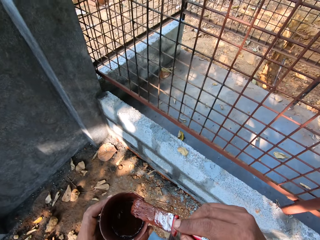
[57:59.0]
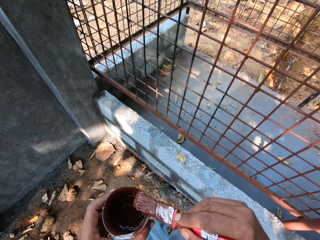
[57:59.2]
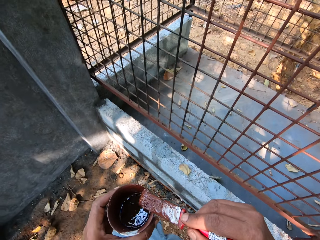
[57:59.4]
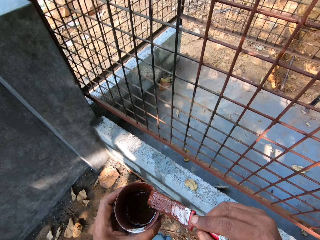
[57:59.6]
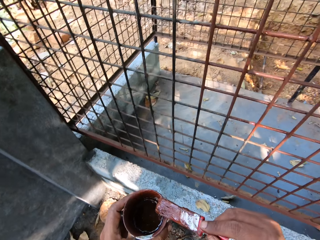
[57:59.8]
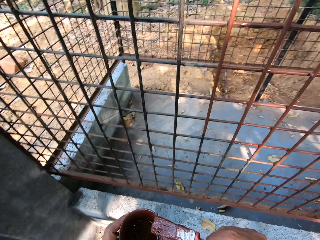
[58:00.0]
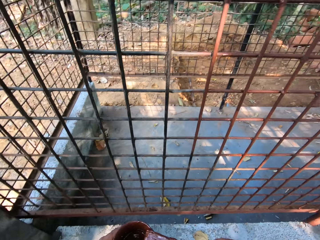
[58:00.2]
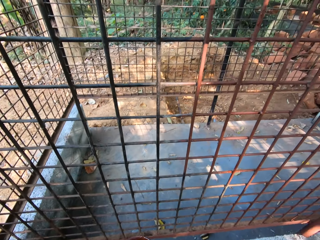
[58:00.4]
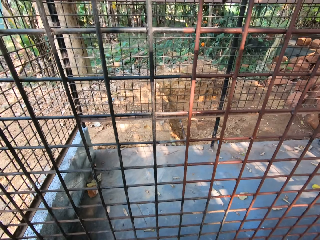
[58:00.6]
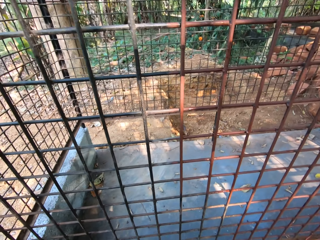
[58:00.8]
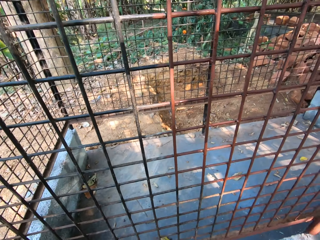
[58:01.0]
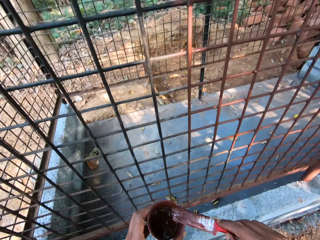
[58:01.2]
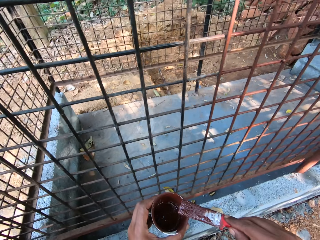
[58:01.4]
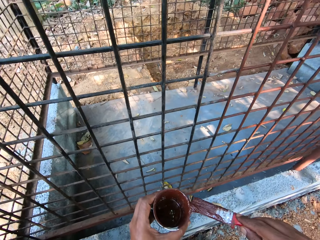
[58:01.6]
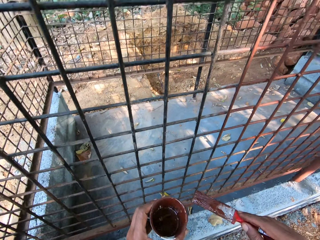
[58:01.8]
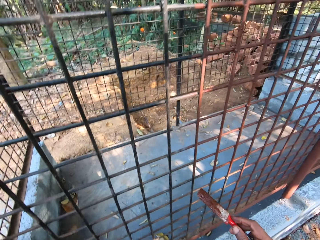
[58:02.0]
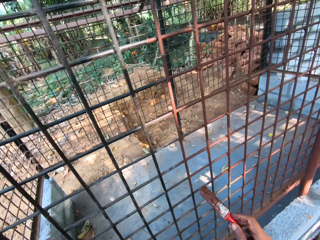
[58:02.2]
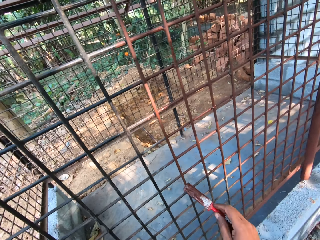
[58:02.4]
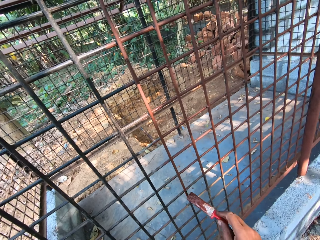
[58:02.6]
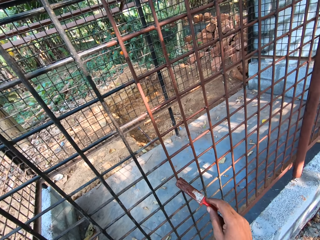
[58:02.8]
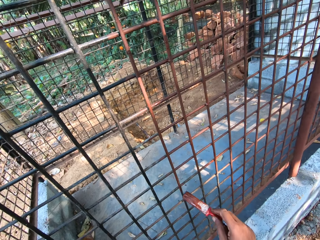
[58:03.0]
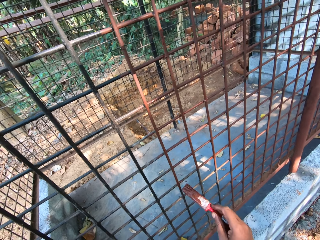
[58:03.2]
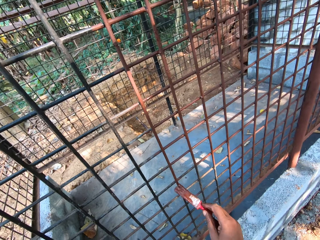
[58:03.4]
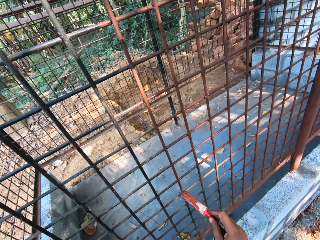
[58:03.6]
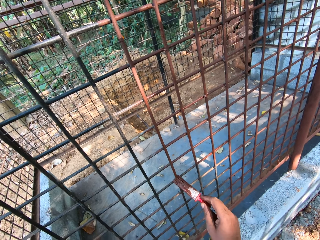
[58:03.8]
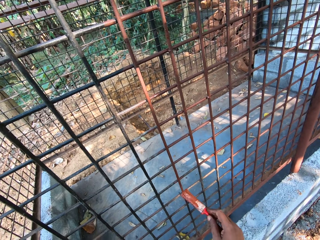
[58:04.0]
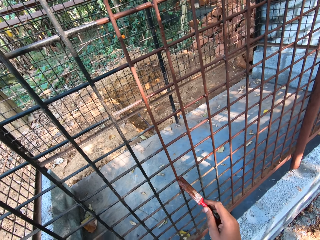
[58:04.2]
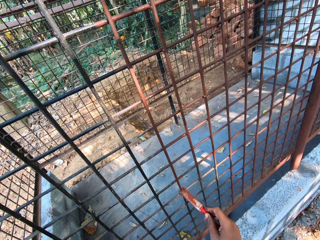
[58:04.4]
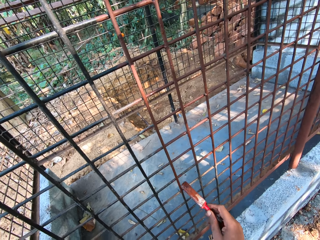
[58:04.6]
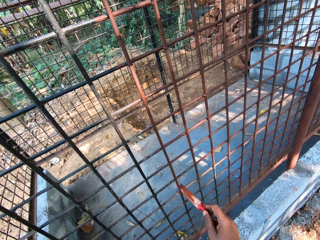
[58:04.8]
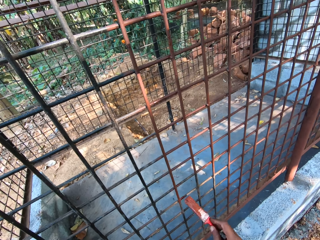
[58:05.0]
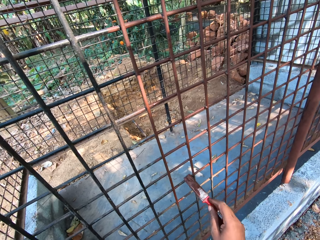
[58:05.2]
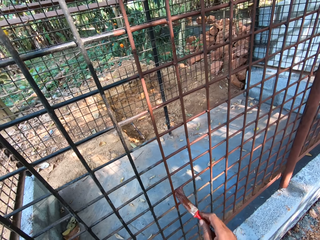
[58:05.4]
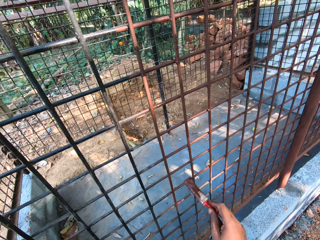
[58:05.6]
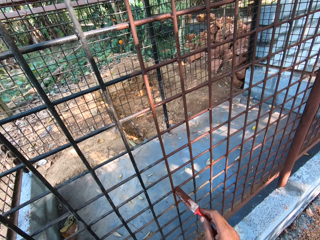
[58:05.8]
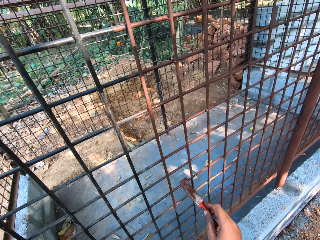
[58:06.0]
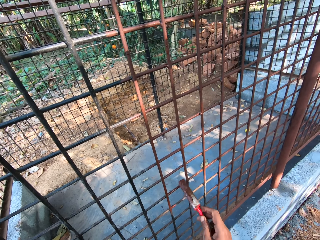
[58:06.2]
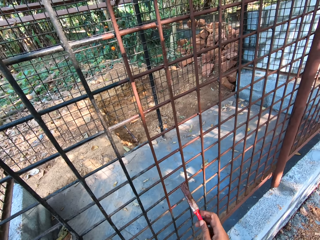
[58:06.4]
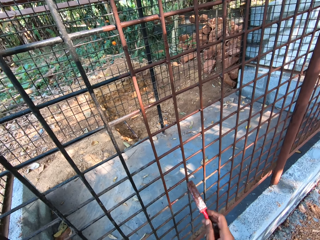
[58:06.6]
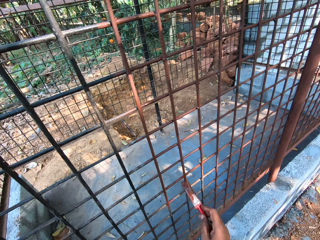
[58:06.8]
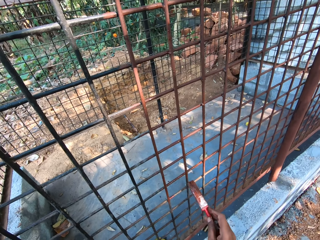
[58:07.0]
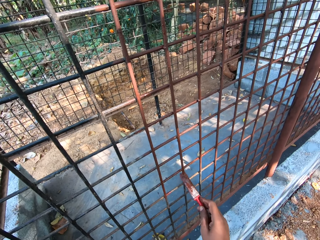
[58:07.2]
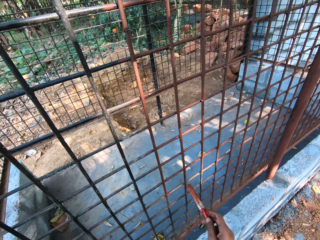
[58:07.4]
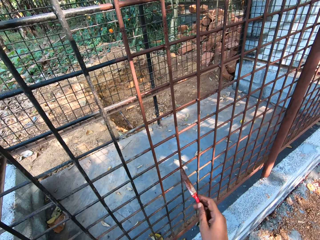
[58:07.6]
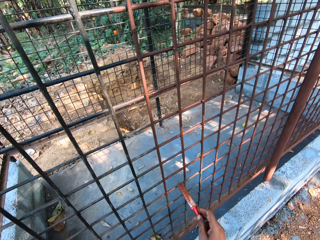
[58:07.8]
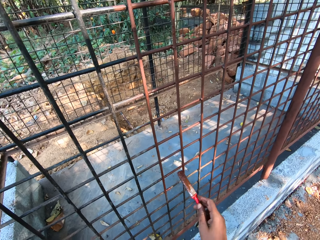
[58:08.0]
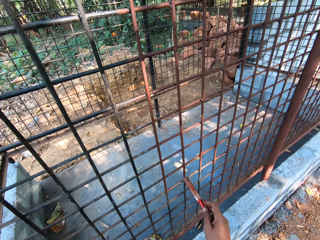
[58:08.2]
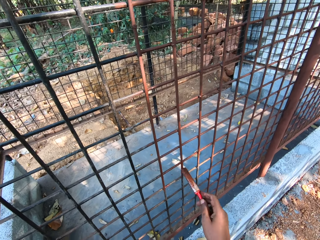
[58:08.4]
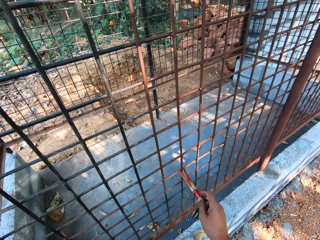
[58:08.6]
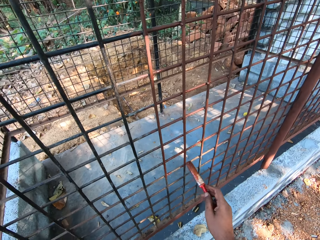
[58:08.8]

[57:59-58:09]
The camera wearer paints the cage with the paintbrush in his right hand.

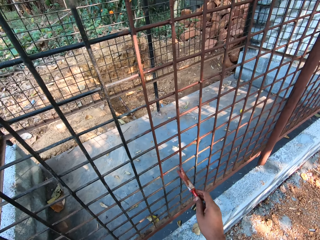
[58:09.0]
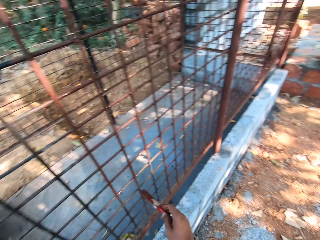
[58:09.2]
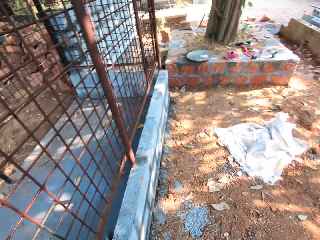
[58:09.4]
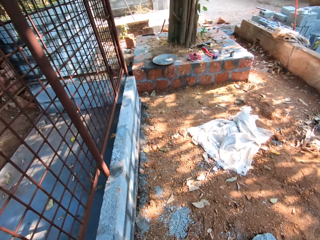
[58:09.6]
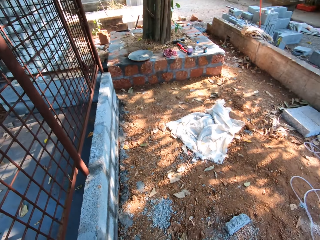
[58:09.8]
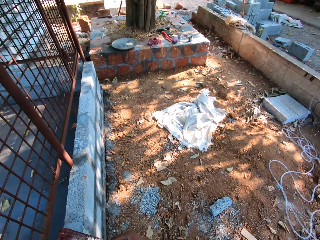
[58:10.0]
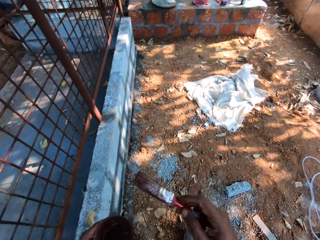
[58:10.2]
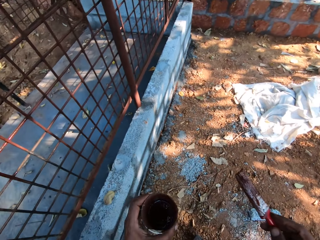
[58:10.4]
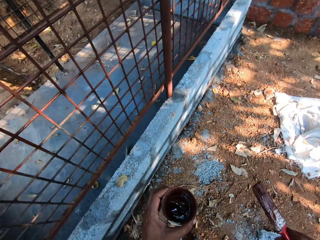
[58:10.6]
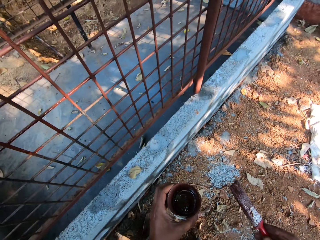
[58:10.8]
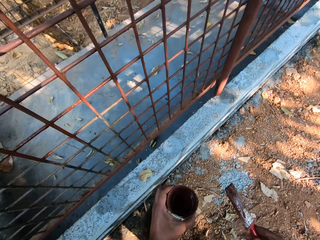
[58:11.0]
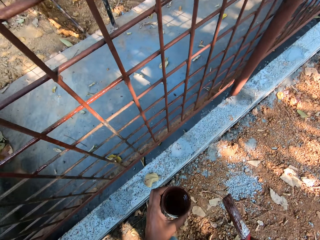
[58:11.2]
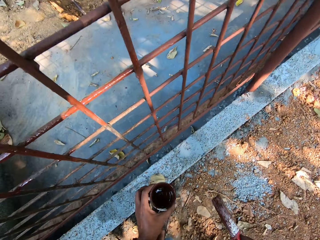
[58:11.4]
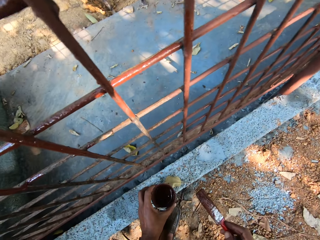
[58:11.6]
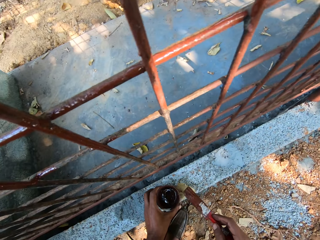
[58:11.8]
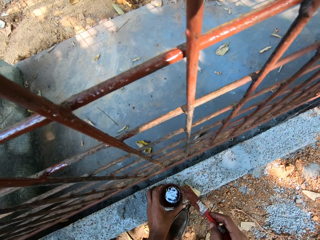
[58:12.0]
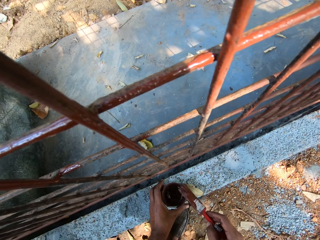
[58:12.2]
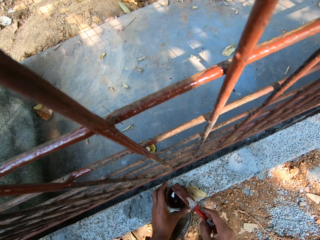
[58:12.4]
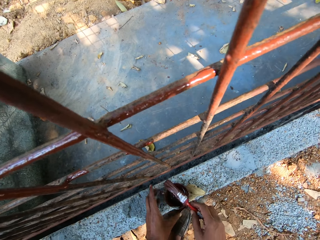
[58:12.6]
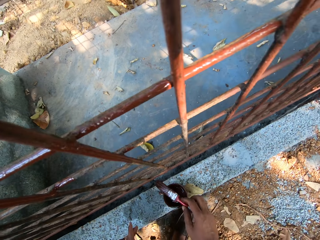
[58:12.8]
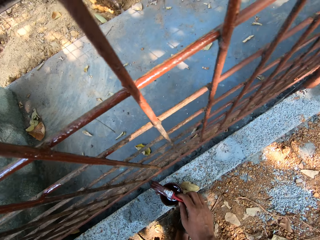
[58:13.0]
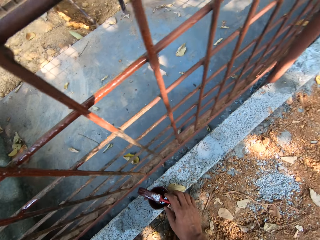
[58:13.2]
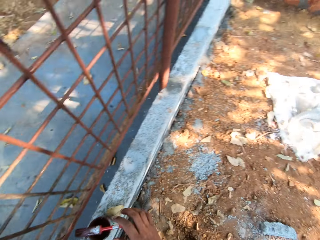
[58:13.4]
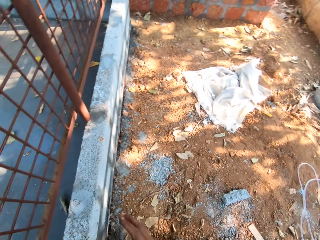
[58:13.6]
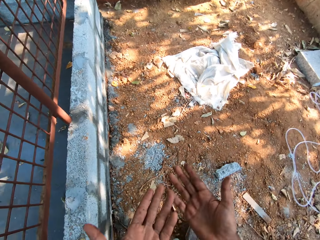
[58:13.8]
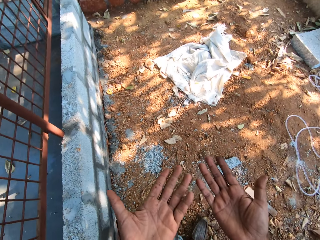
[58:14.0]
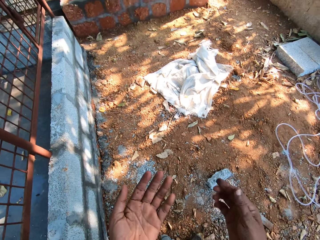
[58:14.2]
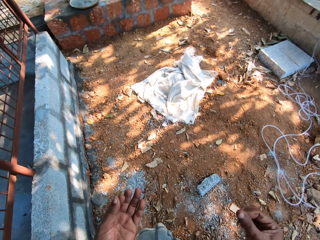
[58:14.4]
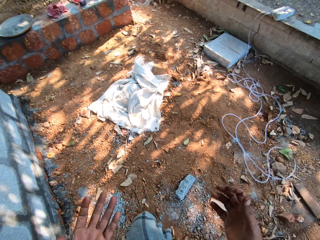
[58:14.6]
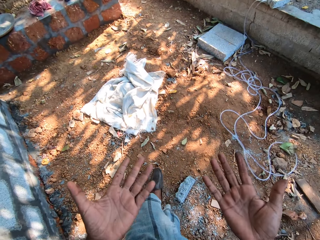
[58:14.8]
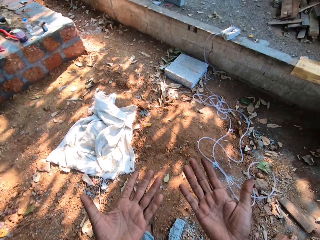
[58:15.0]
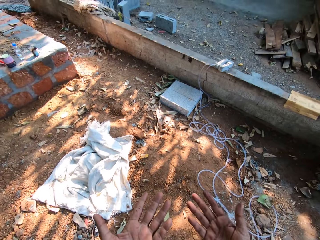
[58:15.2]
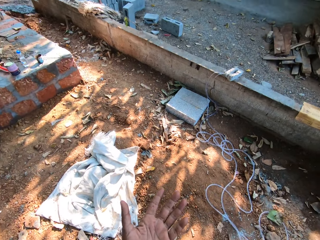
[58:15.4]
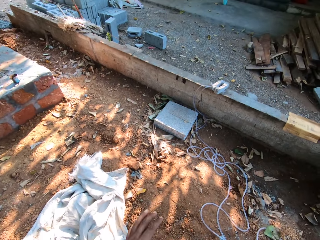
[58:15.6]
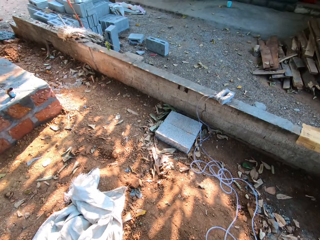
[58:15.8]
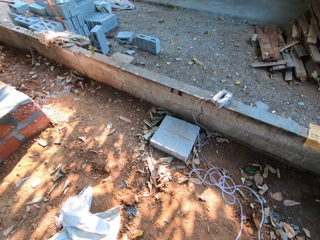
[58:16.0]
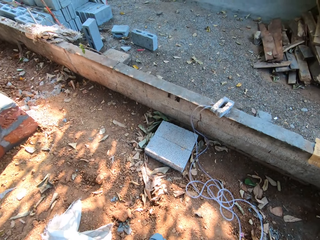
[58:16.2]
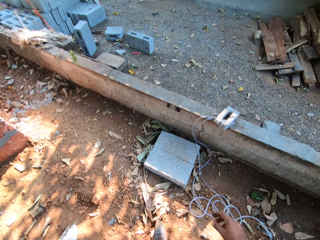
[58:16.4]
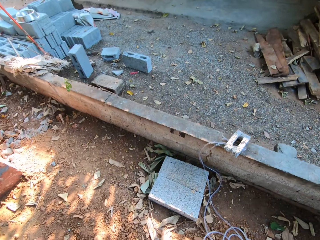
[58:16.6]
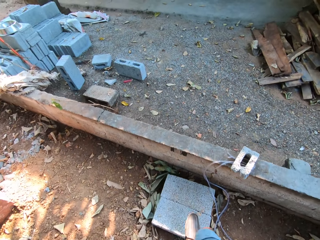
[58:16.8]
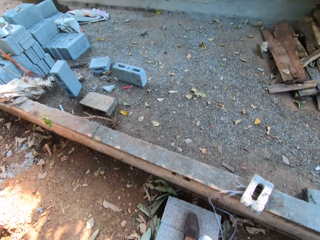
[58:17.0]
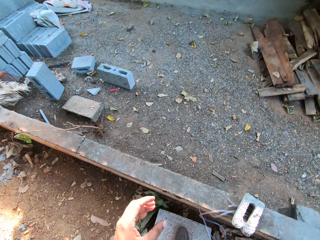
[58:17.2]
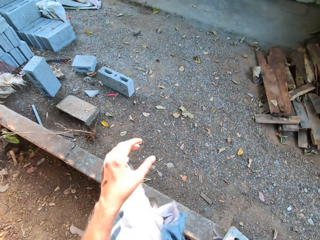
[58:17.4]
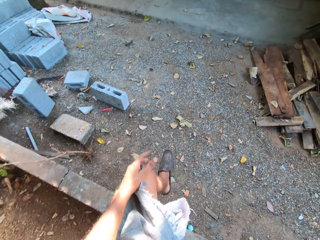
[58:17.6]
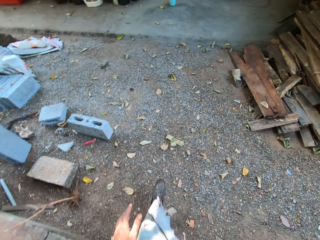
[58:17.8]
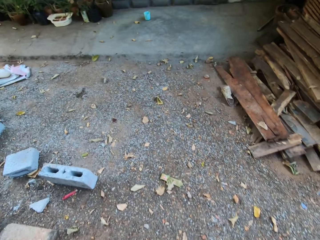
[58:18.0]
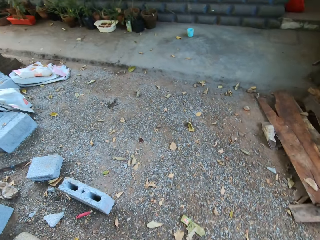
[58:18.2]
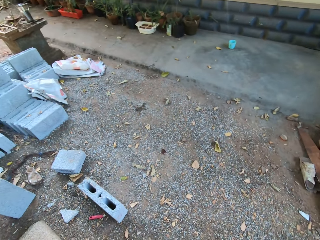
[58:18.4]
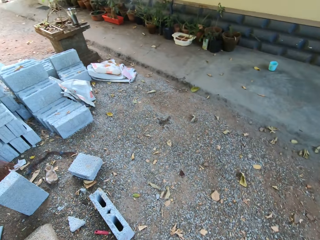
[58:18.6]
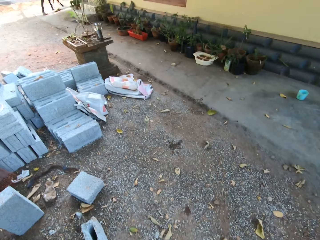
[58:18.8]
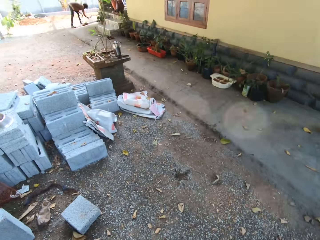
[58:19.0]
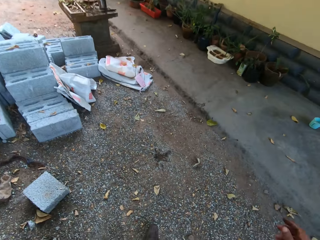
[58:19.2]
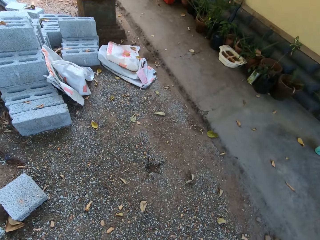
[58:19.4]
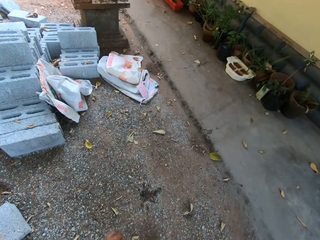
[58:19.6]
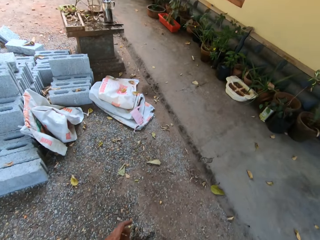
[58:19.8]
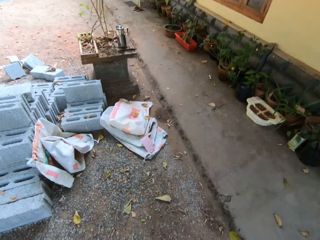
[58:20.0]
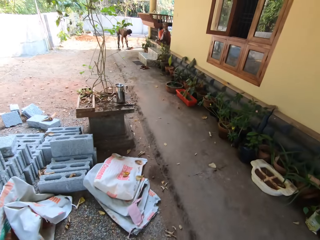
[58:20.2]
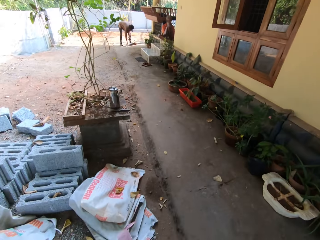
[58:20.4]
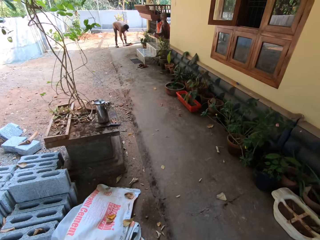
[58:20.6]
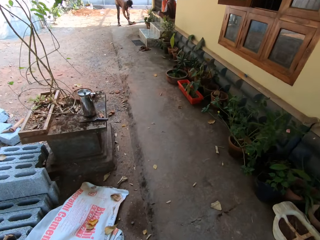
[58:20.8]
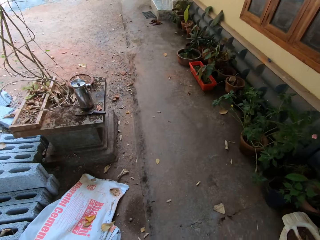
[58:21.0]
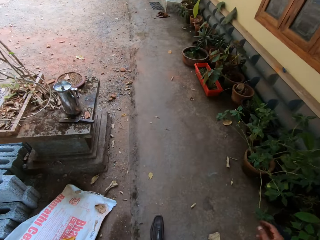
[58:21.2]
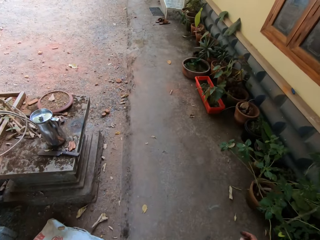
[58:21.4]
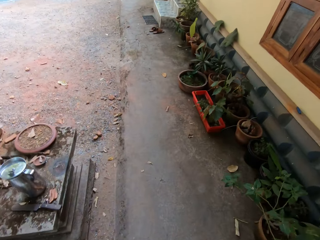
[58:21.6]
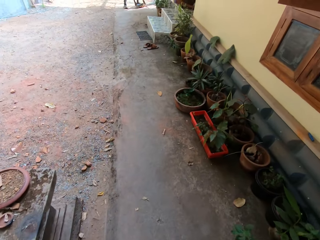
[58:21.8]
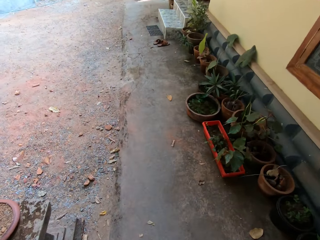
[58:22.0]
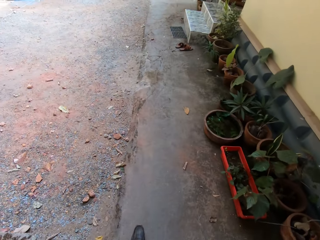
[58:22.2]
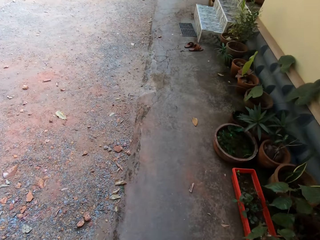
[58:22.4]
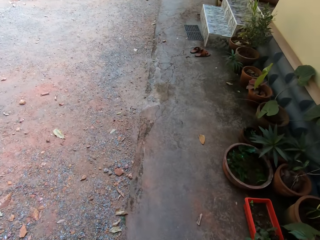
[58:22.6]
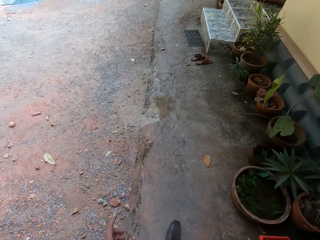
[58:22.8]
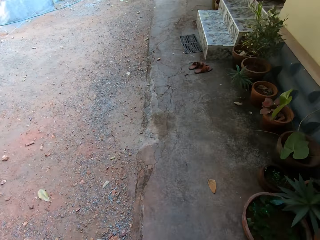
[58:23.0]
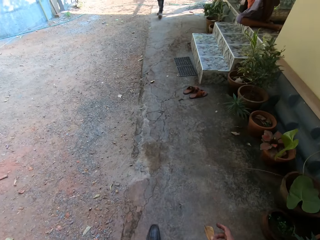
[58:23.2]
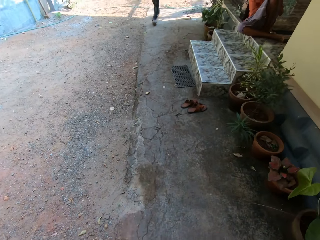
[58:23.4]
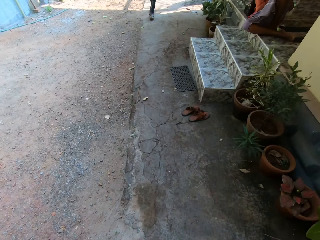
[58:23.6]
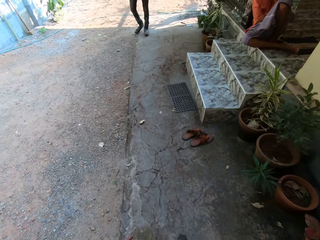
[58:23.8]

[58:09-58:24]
The camera wearer places the cup of paint on a fence with his left hand. He places the paintbrush on the cup of paint with his right hand. He looks at his hands and walks around.
